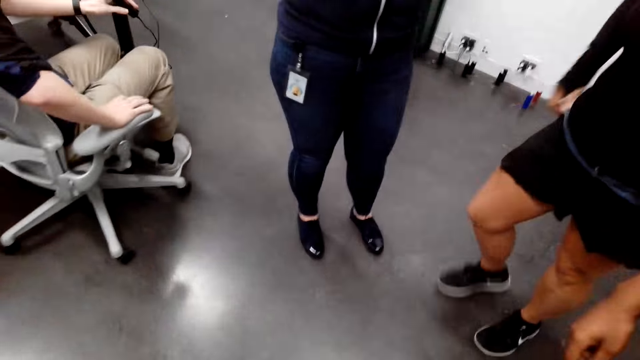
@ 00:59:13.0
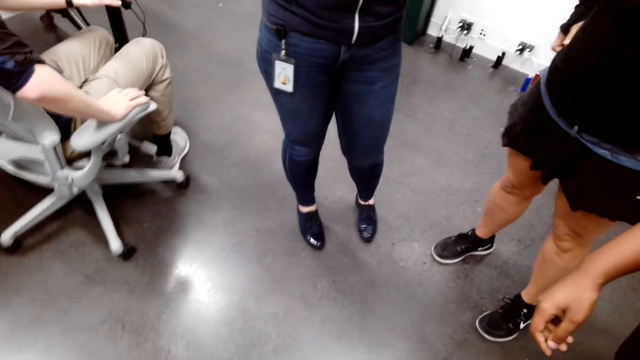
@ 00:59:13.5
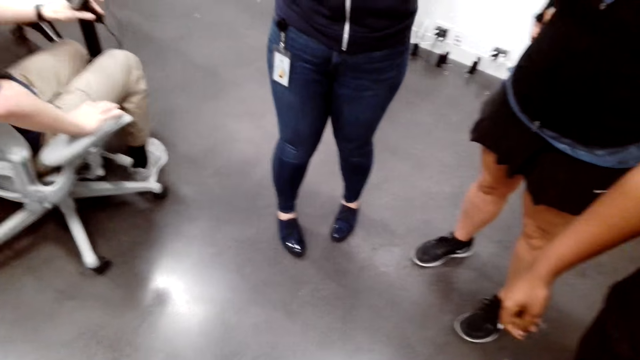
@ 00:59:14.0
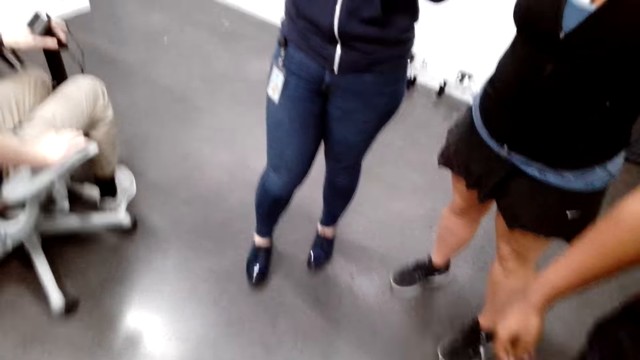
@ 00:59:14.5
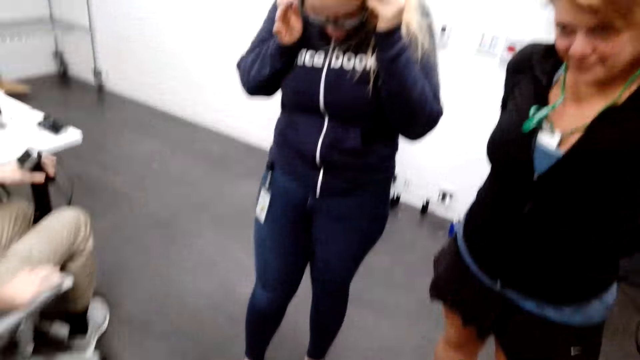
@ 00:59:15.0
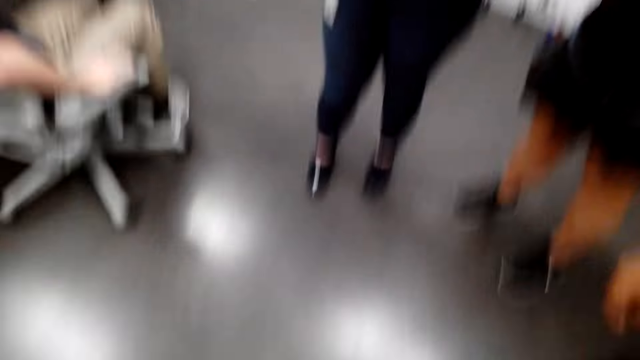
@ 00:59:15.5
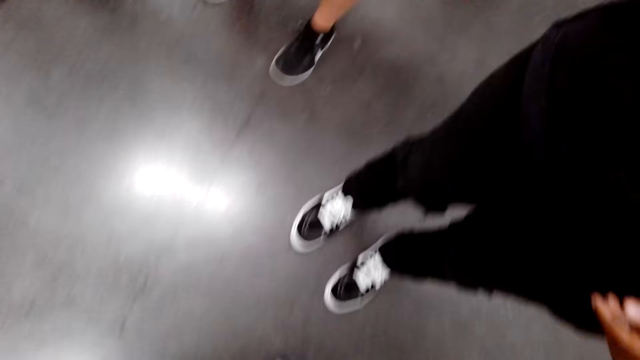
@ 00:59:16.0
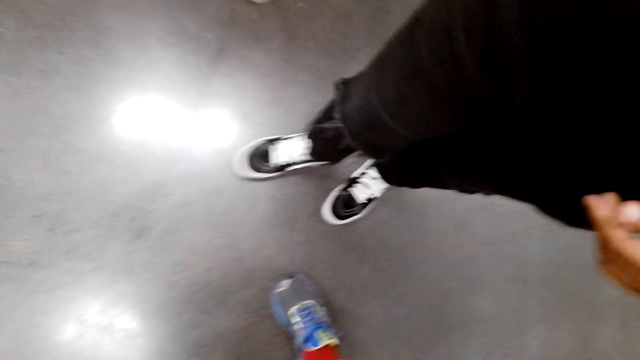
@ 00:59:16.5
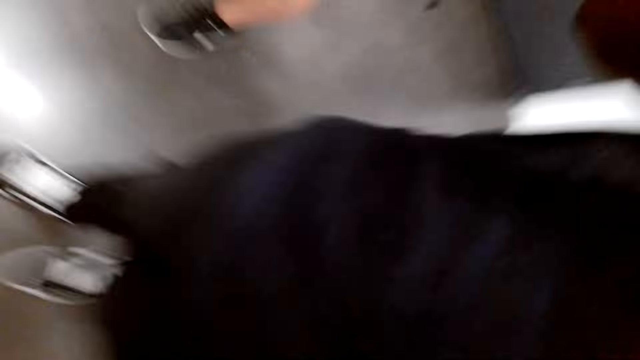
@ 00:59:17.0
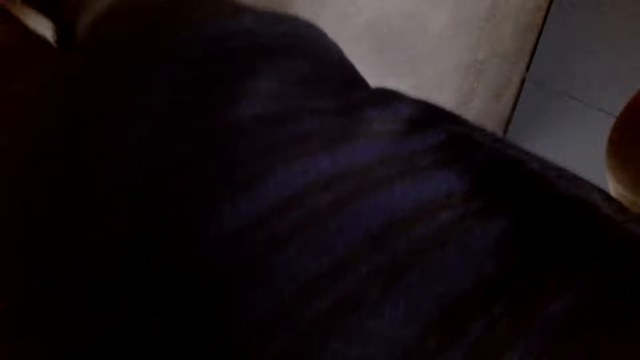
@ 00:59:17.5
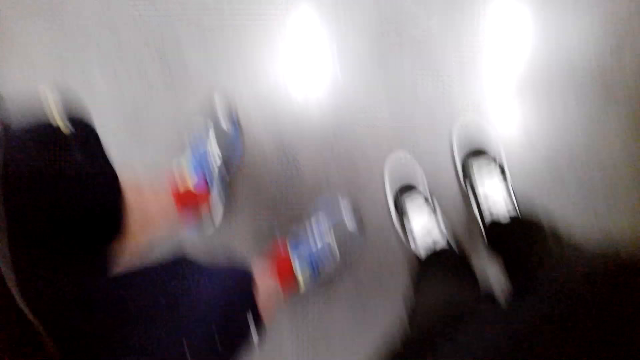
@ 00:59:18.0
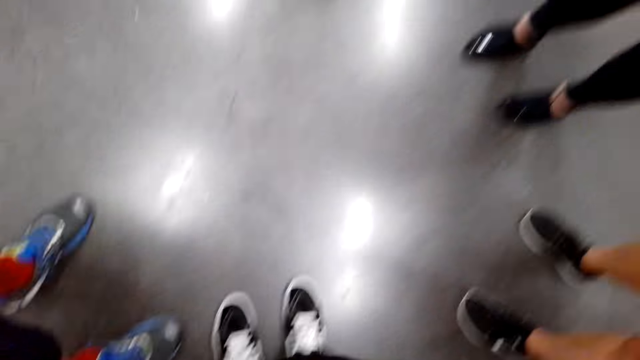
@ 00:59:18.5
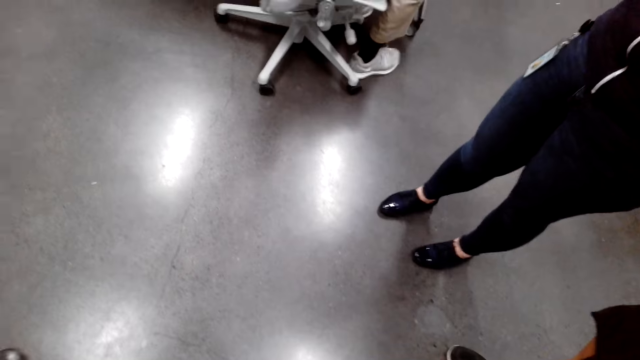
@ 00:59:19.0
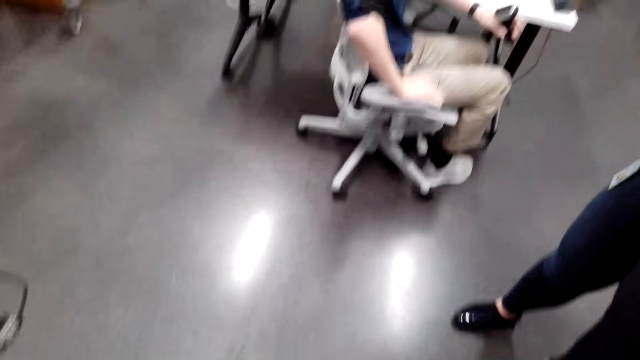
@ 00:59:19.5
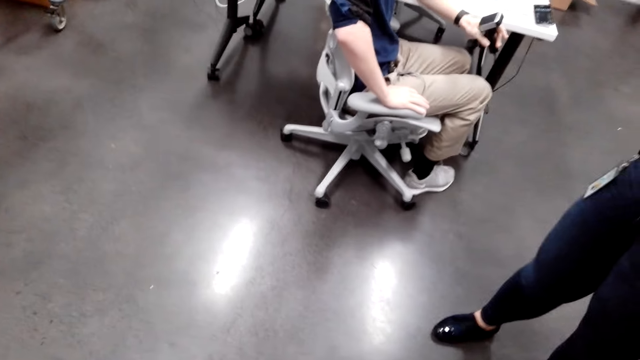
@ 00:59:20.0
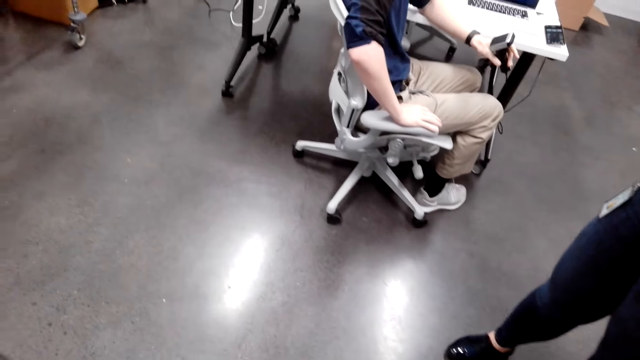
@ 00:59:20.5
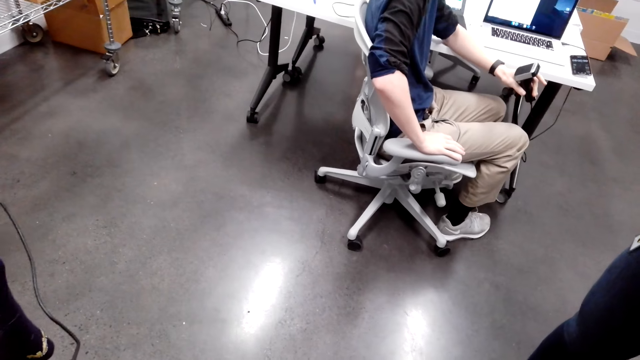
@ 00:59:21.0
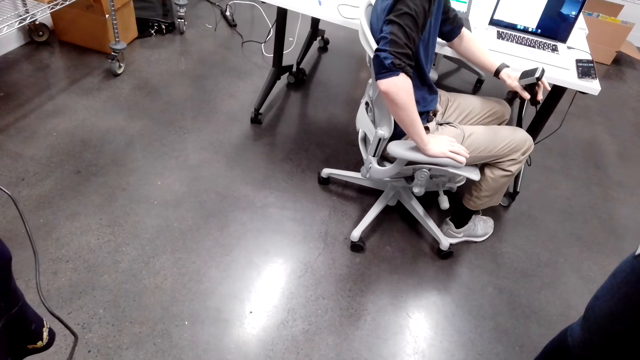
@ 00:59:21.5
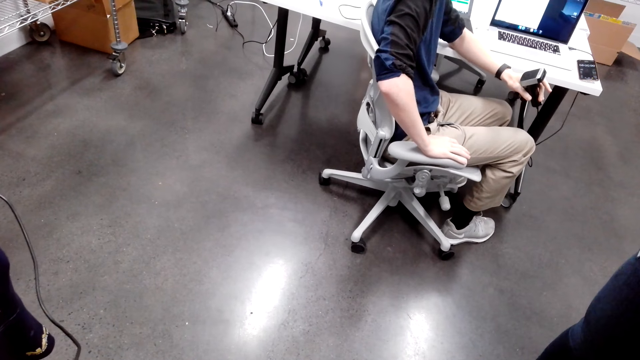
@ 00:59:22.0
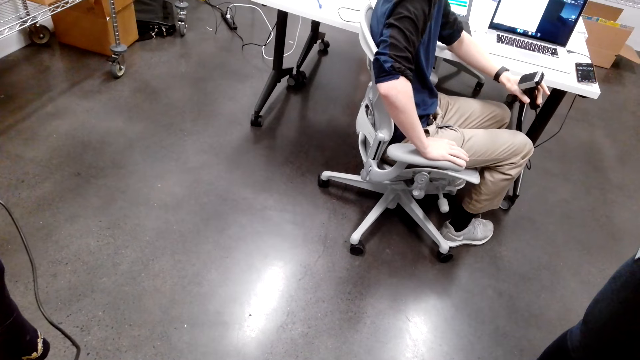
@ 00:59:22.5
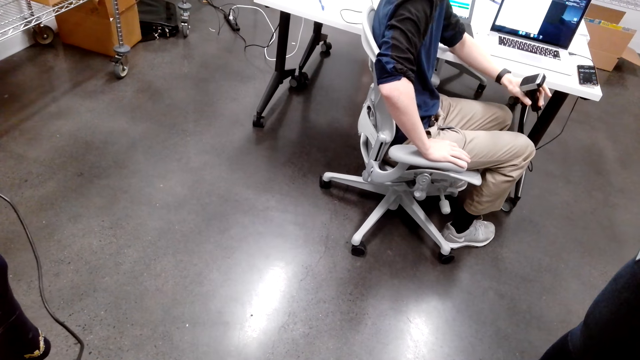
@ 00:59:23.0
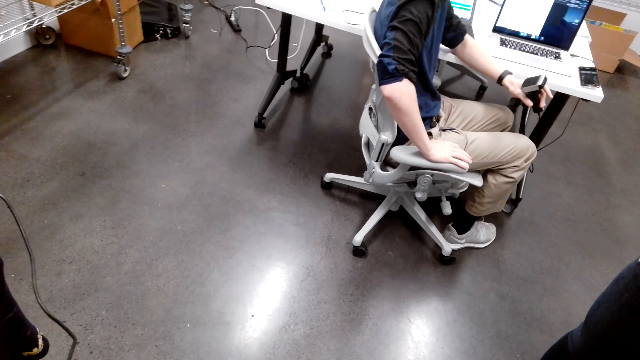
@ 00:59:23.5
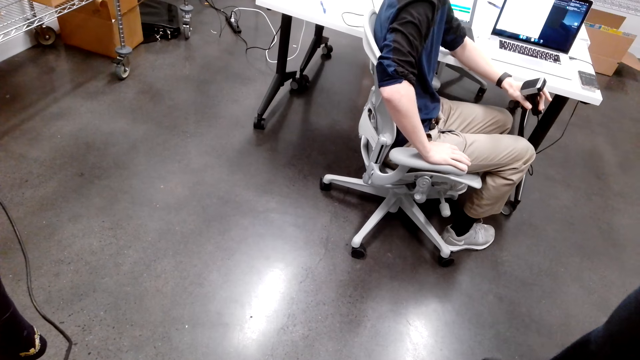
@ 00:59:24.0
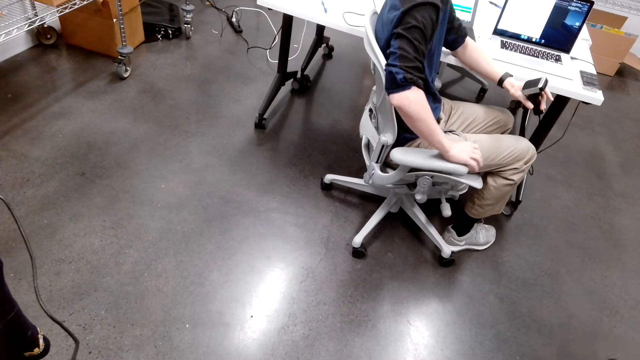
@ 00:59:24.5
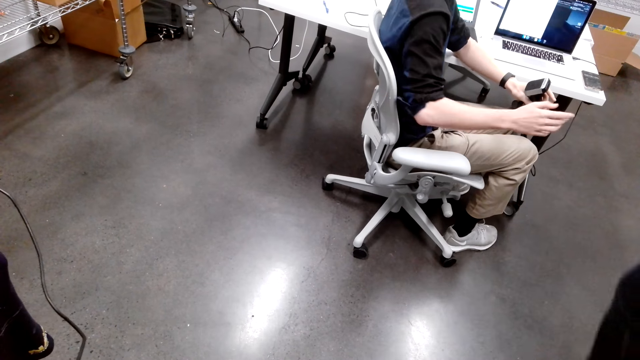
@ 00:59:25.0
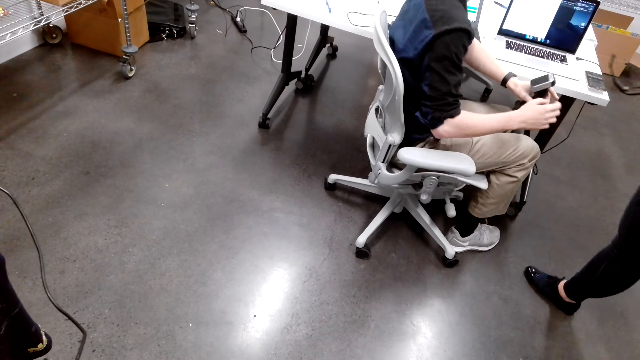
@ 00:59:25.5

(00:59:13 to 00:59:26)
The camera wearer looks at the floor. A lady turns. A man moves hands down. The lady wears the camera. The camera wearer looks around. They hand over the camera to another man. The first man moves hands. The other man wears the camera. The camera wearer looks at a third man. They hold a gadget. The second man moves hand.
